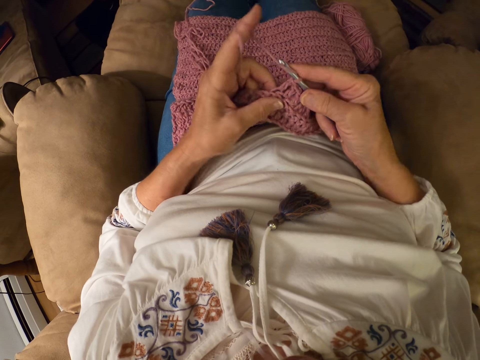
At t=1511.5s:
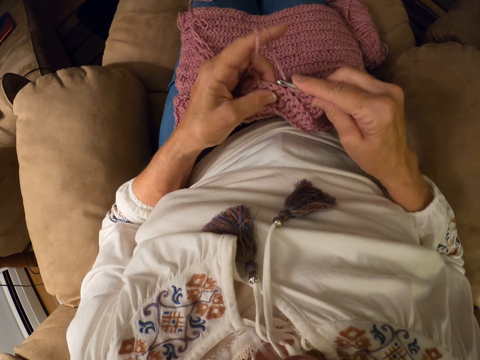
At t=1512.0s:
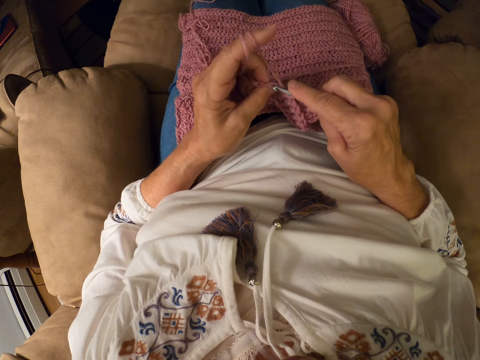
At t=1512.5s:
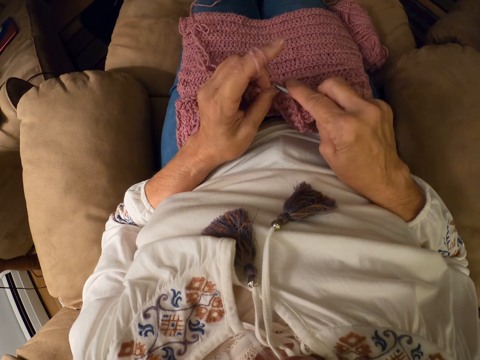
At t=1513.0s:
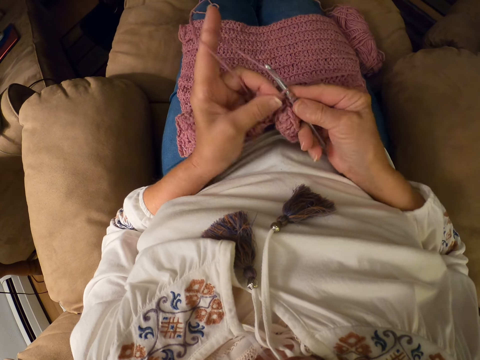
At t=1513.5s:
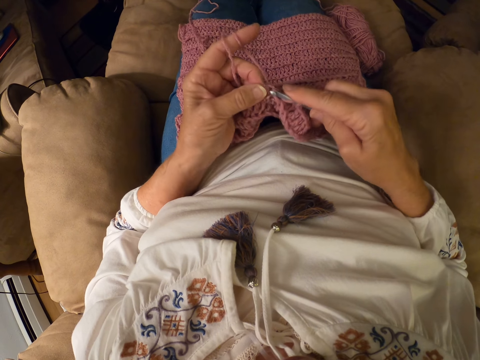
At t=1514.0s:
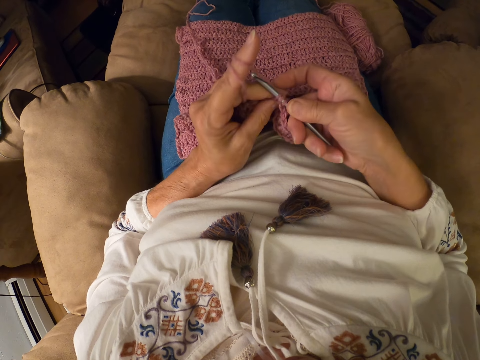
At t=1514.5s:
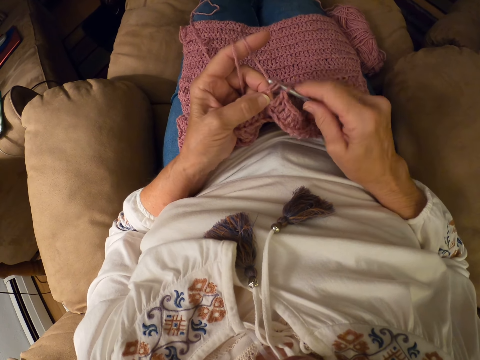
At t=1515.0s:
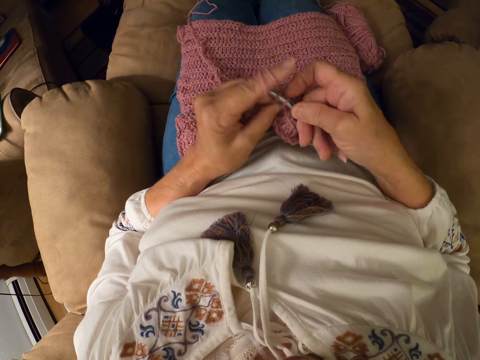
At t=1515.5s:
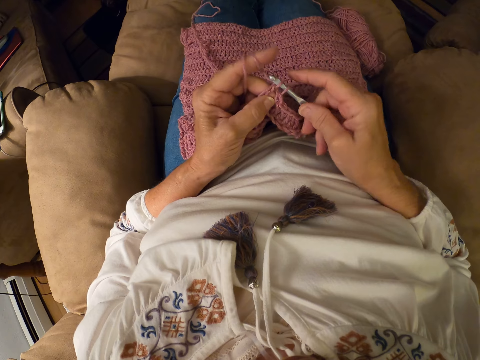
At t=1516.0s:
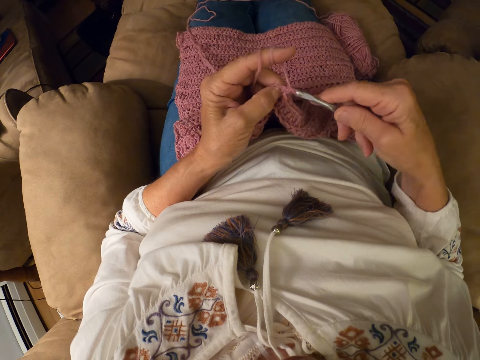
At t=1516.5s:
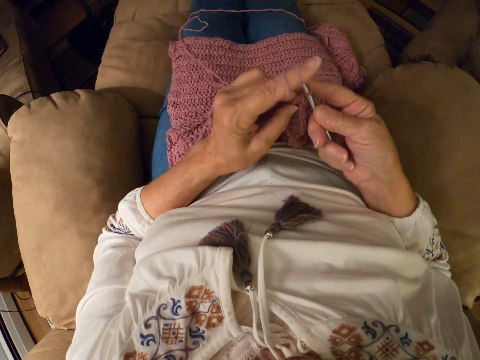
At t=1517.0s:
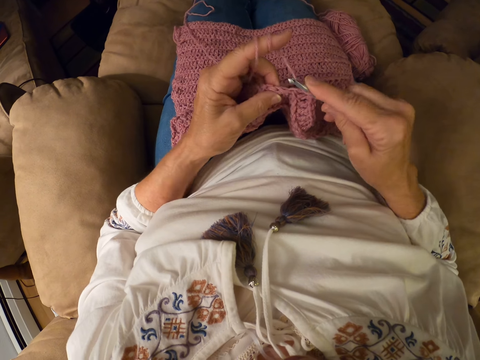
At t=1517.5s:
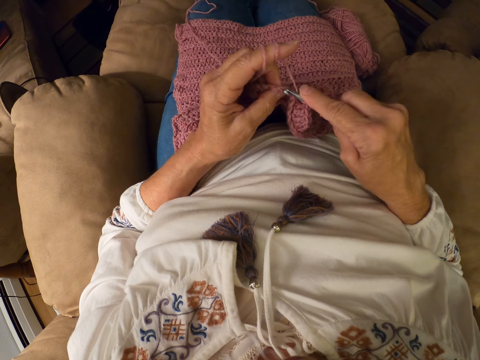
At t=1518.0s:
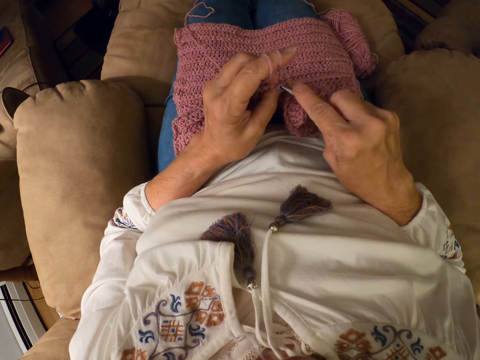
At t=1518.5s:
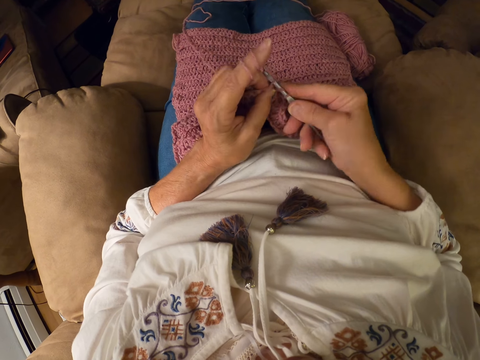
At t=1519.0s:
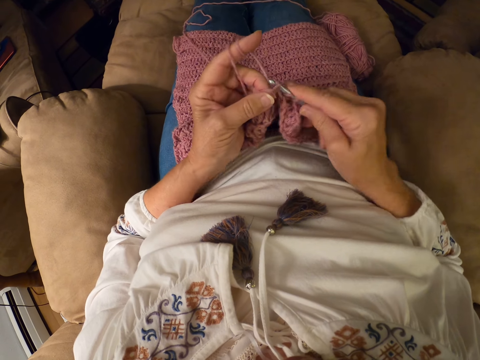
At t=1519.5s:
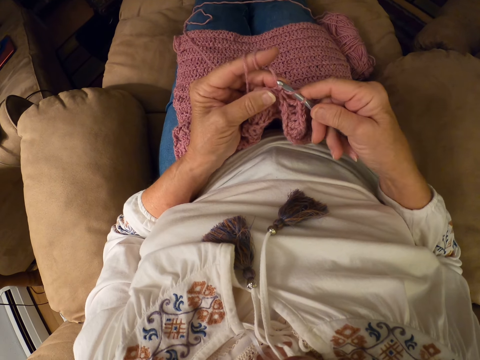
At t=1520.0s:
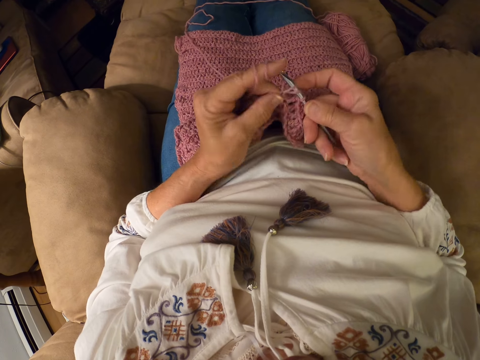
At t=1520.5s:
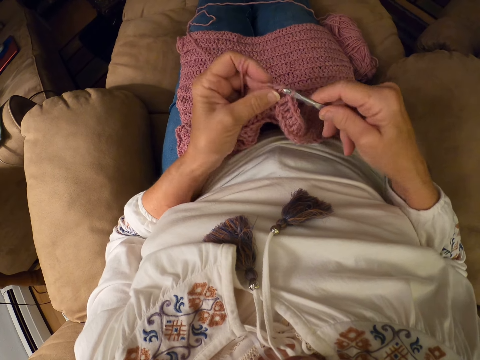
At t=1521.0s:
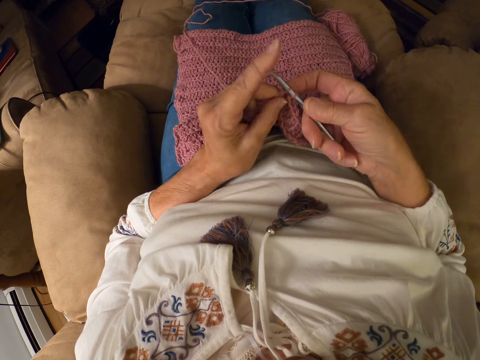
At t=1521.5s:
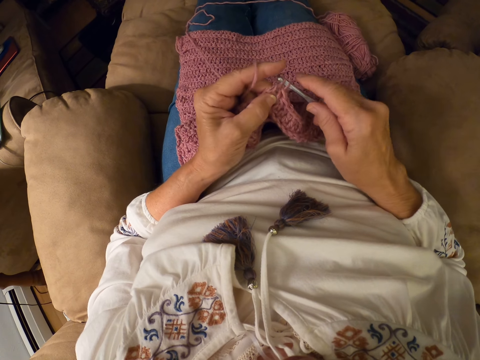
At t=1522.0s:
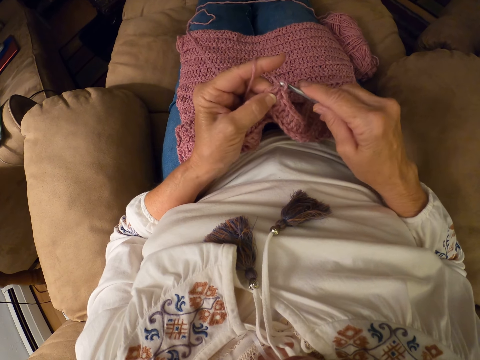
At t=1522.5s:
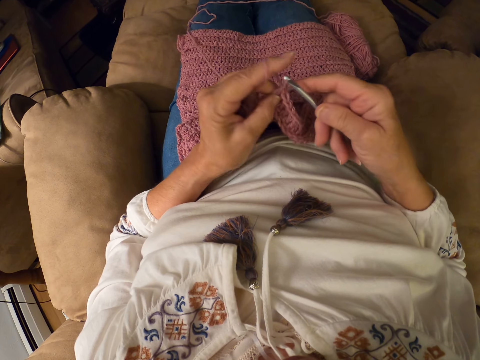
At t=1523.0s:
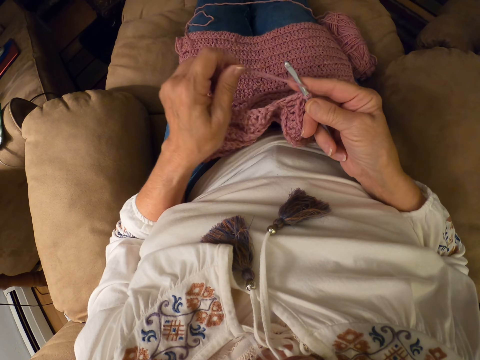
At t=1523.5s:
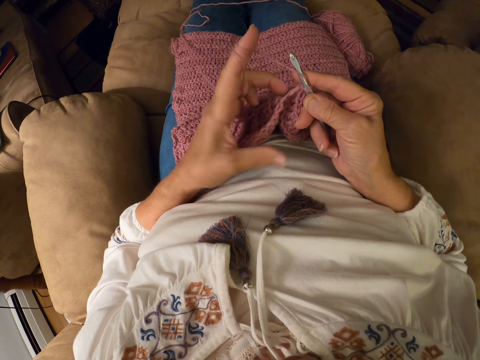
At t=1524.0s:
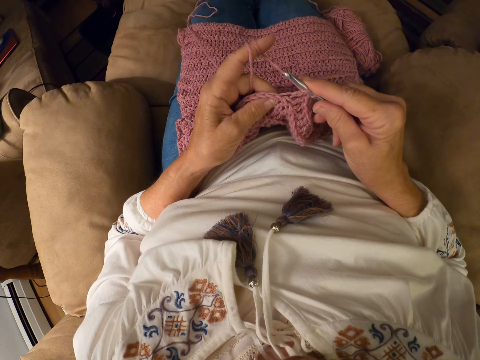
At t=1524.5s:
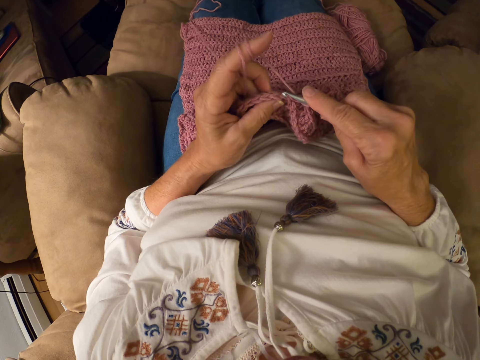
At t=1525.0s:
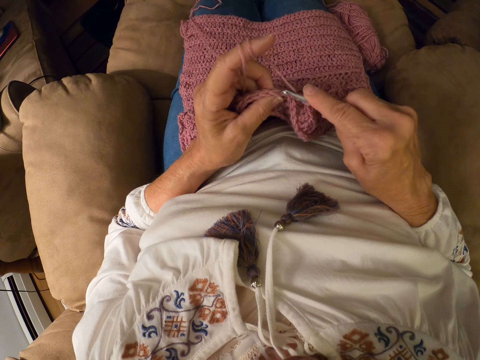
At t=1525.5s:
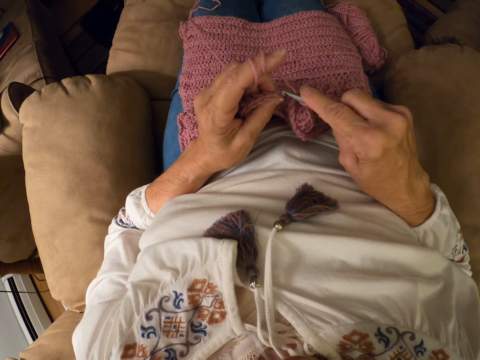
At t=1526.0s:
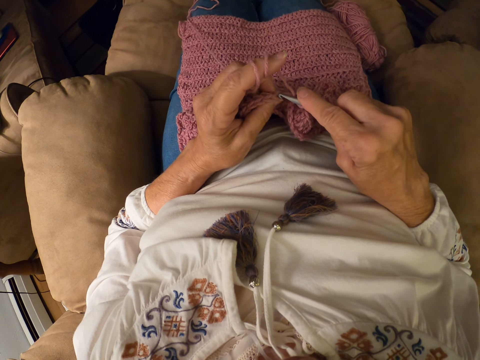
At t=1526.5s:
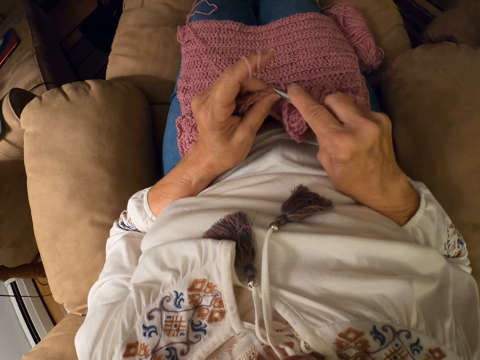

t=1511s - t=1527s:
The camera wearer knits the yarn with a knitting needle or crochet hook. She moves her hand backwards. She knits the yarn with the knitting needle. She raises her hand. She rolls the yarn on her finger. She holds the yarn with her fingers. She crochets the yarn with the crochet hook.

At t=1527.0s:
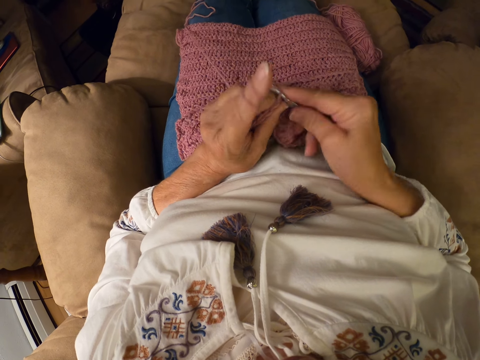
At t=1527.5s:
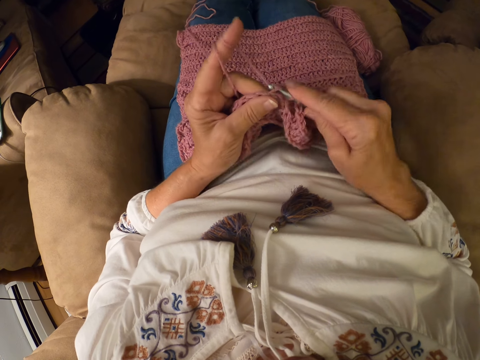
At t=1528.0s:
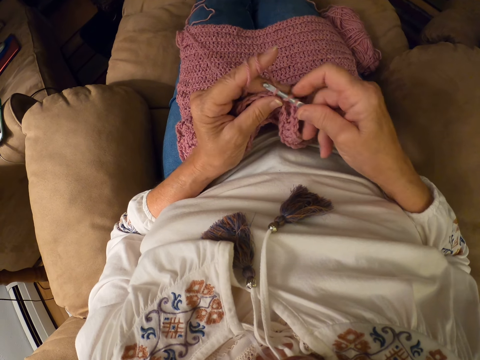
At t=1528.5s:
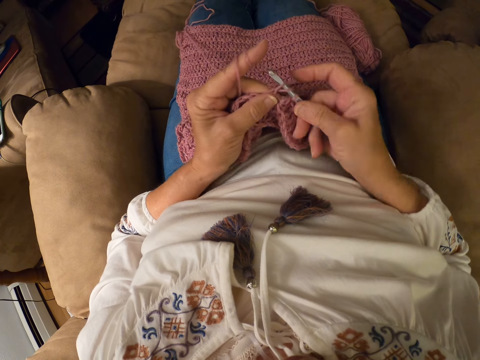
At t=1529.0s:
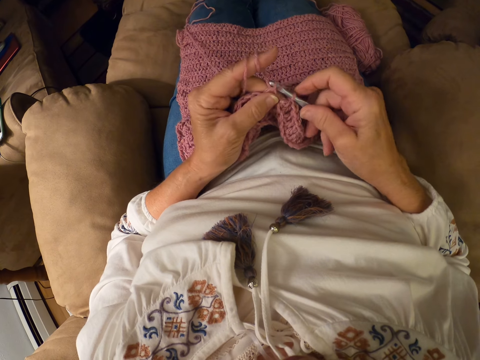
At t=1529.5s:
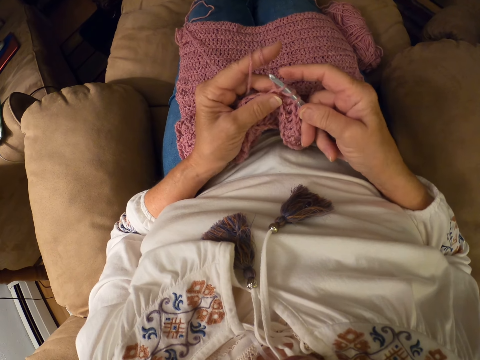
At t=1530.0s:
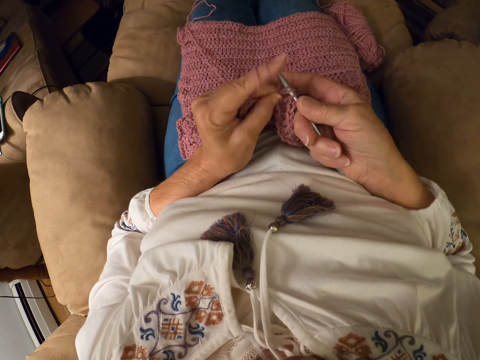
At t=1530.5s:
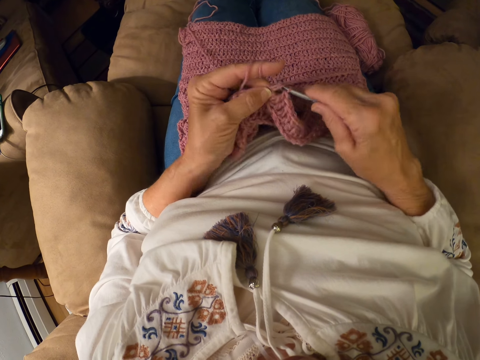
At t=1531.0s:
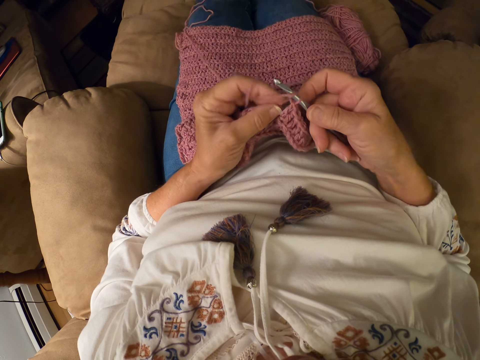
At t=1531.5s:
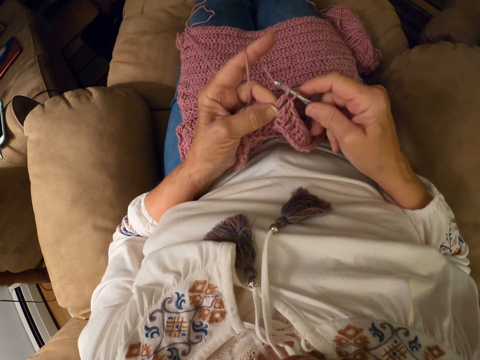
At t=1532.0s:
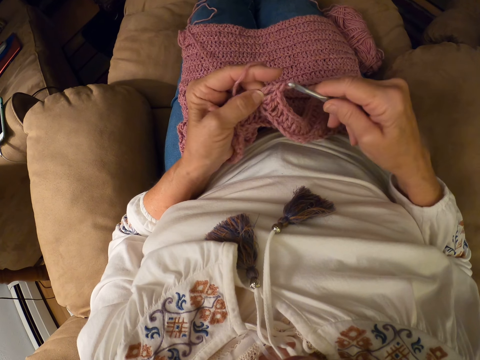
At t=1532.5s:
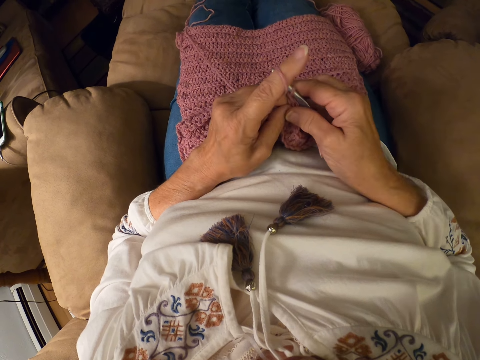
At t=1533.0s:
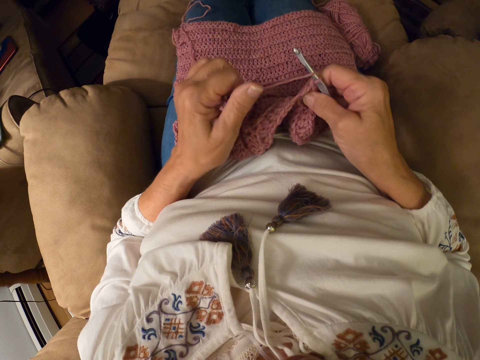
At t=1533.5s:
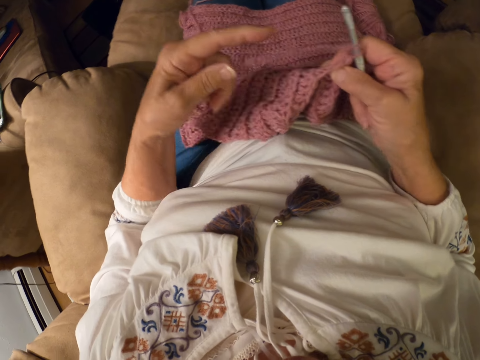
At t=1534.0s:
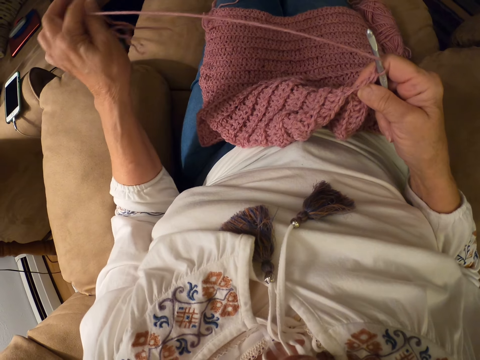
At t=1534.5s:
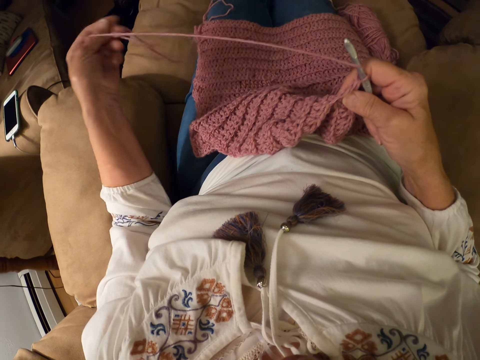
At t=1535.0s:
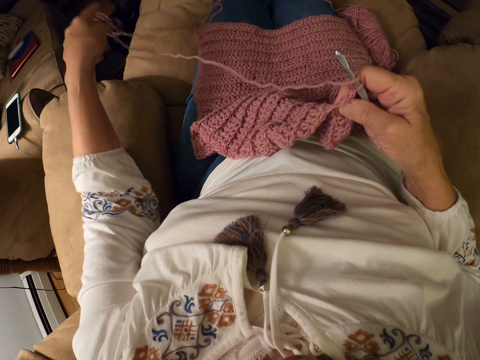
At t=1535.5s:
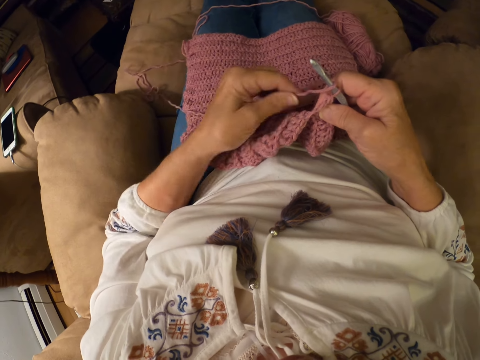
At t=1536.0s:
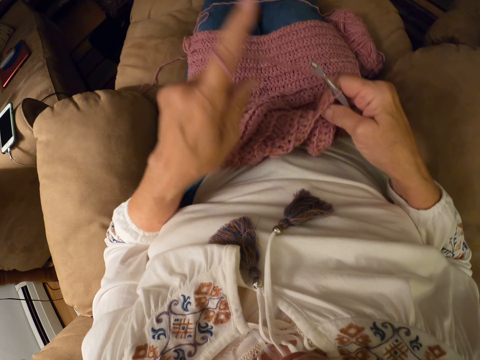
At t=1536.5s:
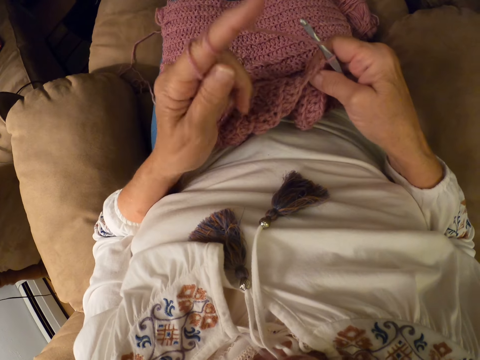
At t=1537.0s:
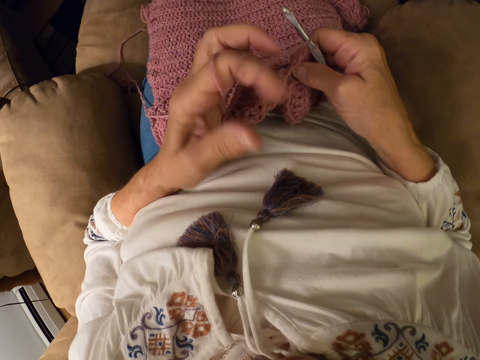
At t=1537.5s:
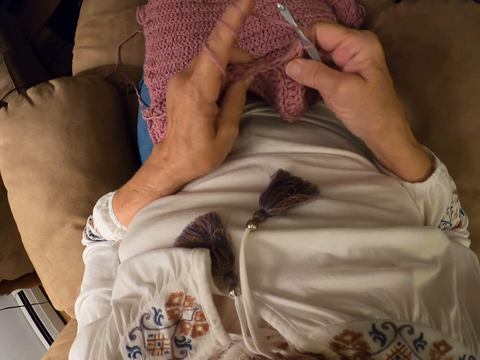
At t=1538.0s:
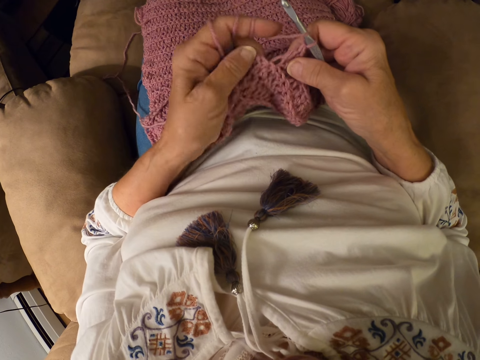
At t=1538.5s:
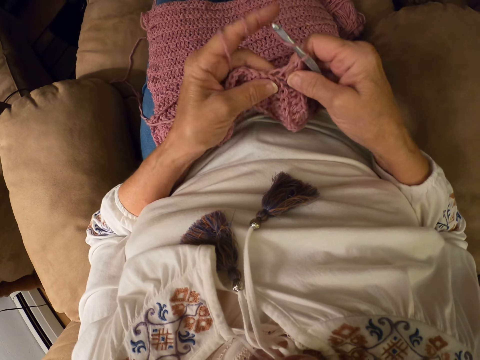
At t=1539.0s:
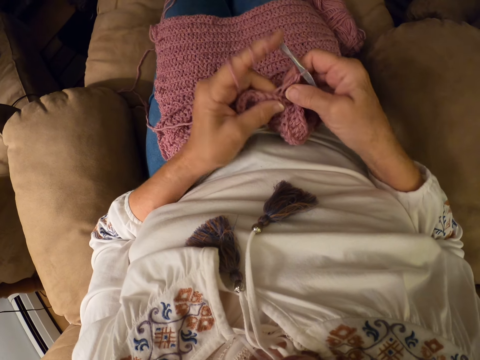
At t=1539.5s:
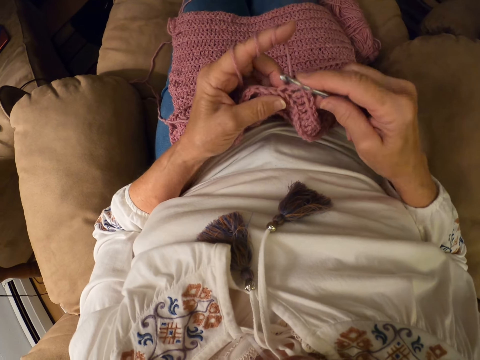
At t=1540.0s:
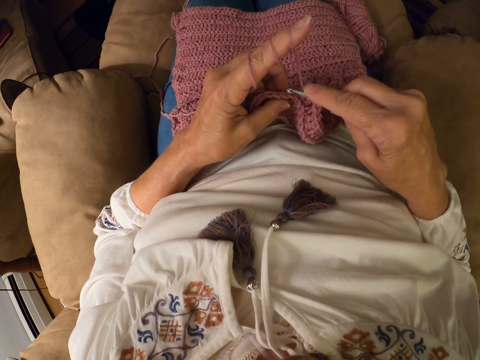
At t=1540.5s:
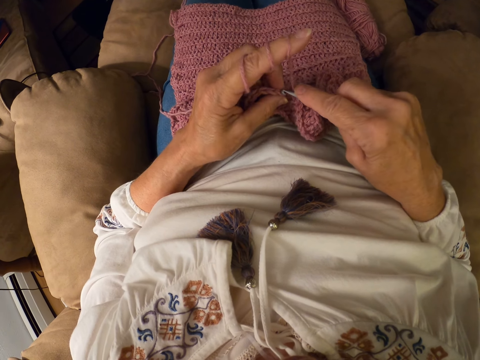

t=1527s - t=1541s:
The camera wearer knits the yarn with a knitting needle. She raises her hand. She rolls the yarn on her finger. She unrolls the yarn on her finger. She pulls on the yarn backwards with her hand. She lets go of the yarn. She moves her hand towards the knitted yarn. She holds the yarn with her hand. She rolls the yarn on her finger. She holds the knitted yarn with her hand. She crochets the yarn with a crochet hook.
